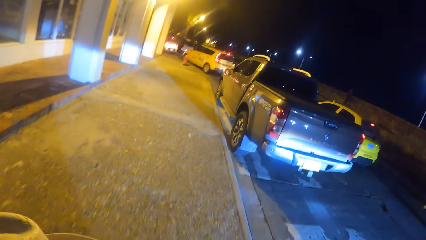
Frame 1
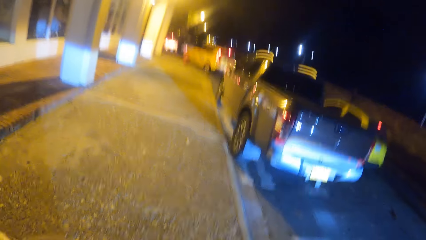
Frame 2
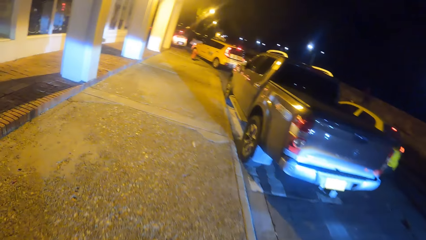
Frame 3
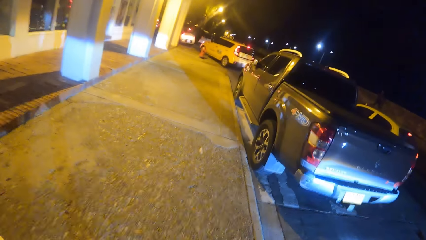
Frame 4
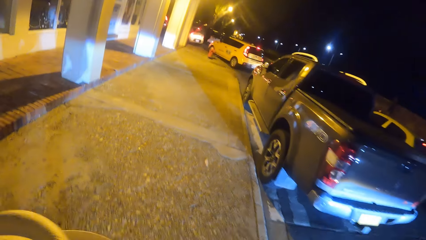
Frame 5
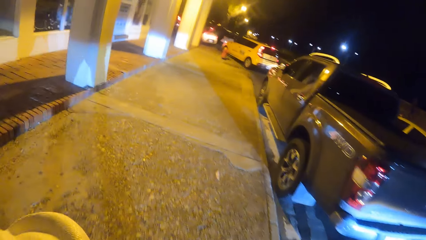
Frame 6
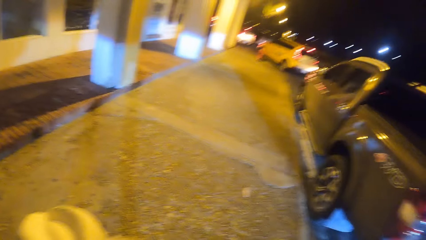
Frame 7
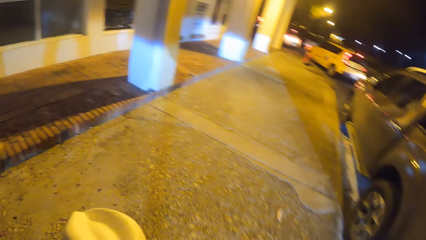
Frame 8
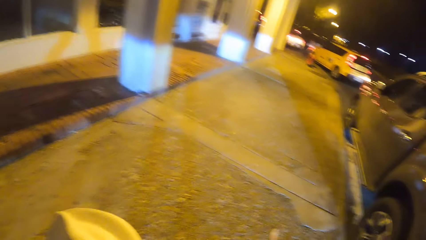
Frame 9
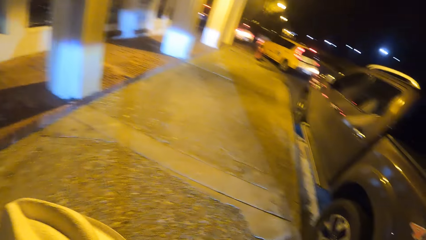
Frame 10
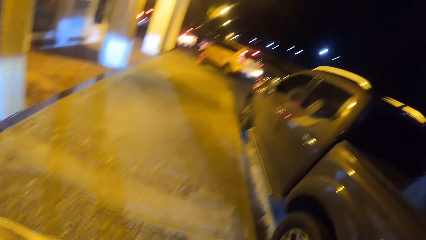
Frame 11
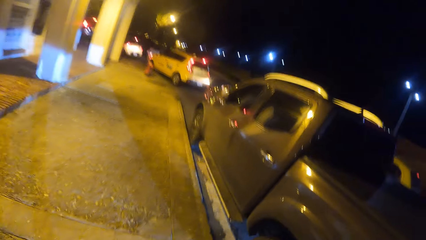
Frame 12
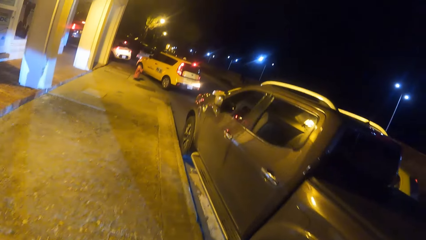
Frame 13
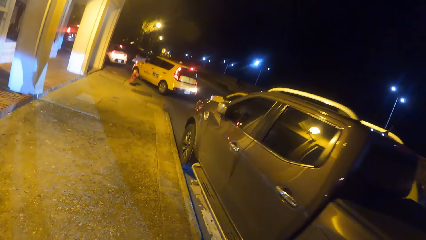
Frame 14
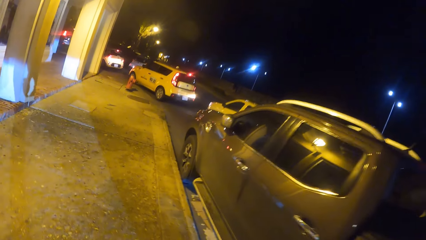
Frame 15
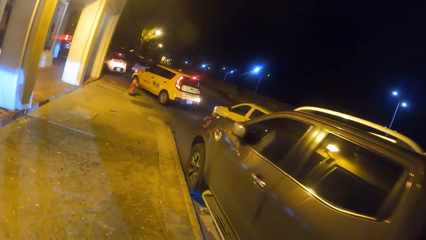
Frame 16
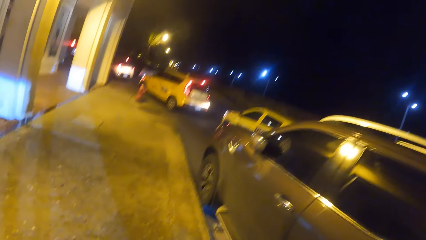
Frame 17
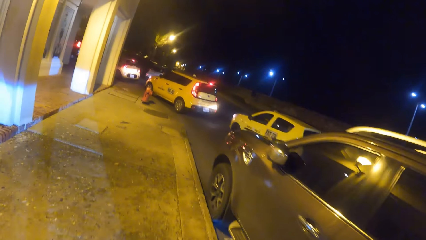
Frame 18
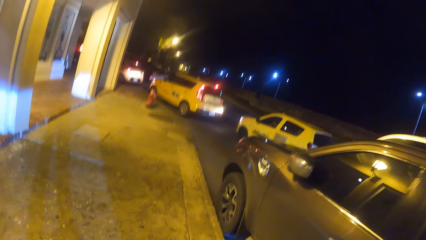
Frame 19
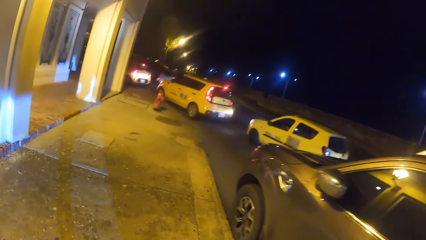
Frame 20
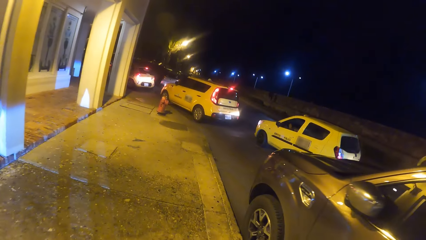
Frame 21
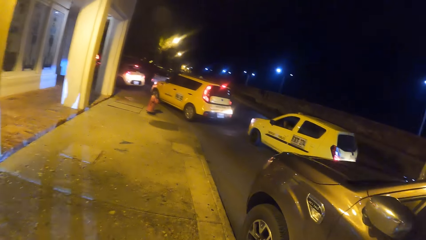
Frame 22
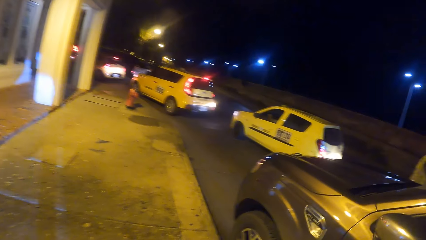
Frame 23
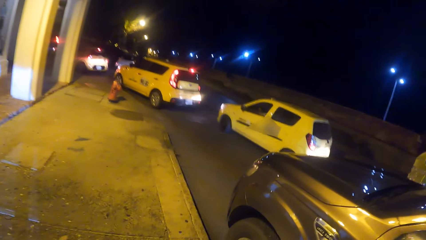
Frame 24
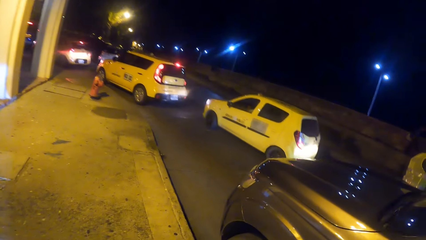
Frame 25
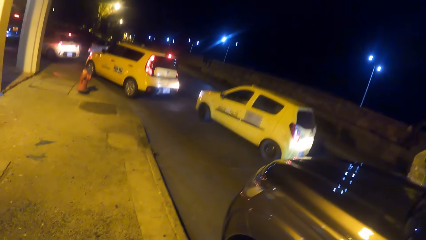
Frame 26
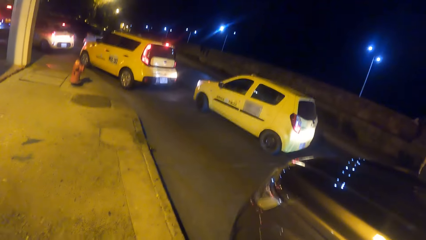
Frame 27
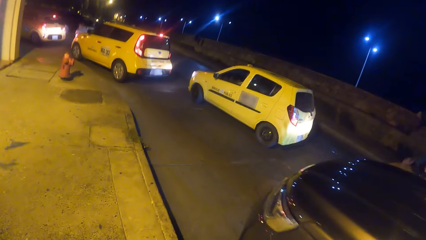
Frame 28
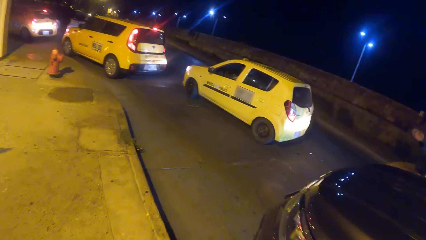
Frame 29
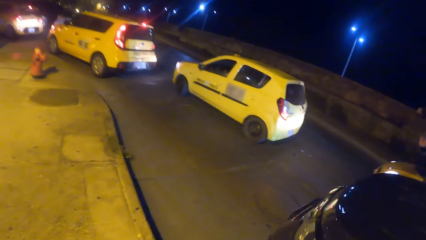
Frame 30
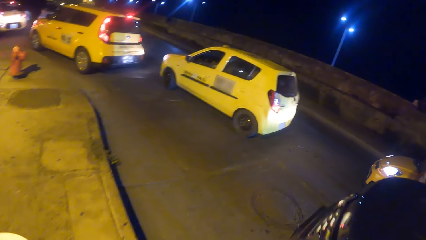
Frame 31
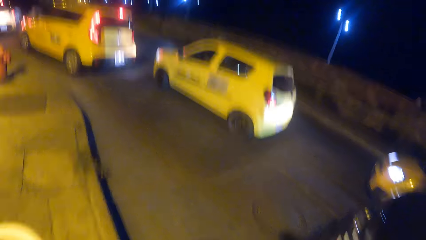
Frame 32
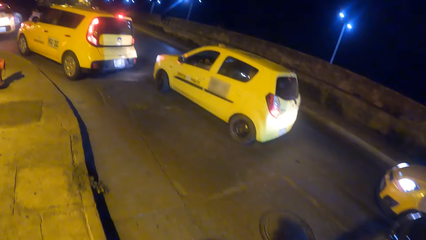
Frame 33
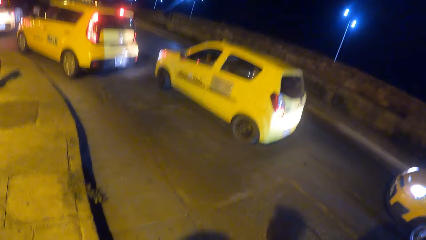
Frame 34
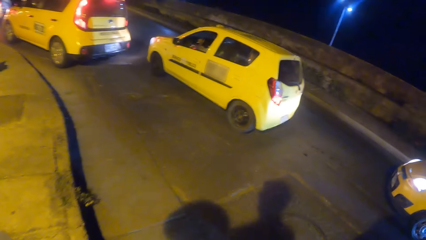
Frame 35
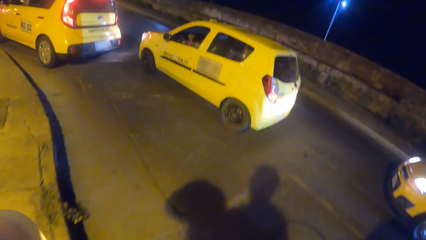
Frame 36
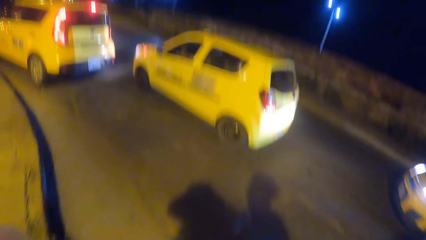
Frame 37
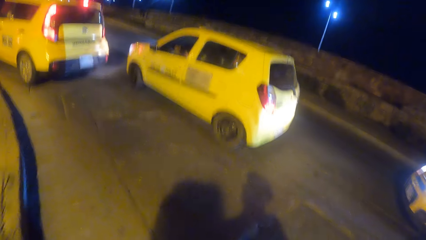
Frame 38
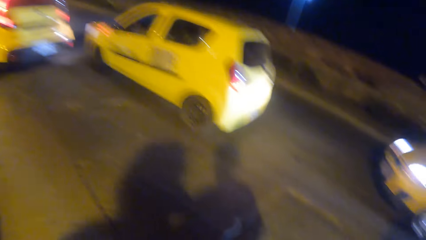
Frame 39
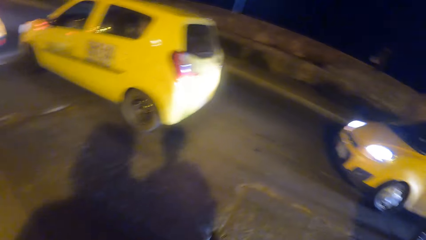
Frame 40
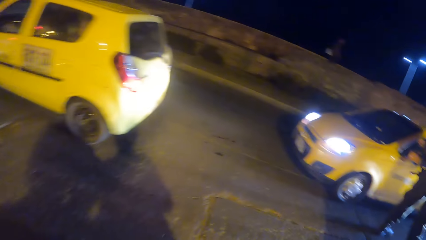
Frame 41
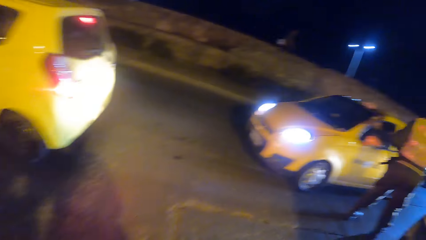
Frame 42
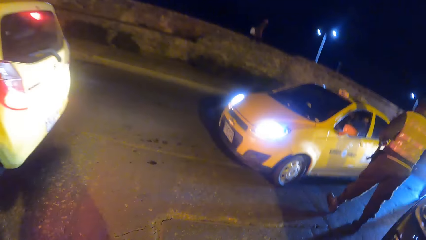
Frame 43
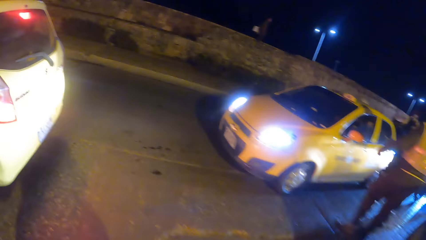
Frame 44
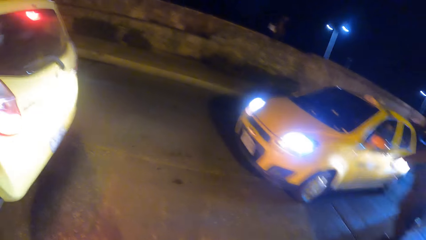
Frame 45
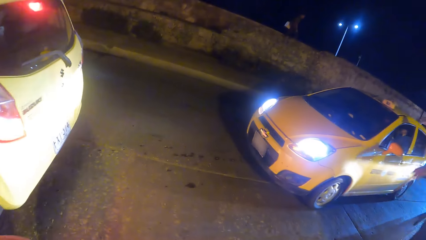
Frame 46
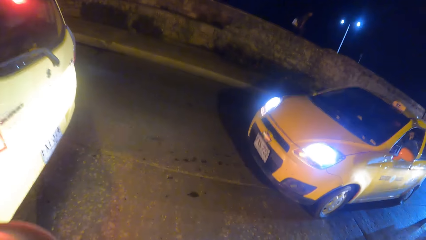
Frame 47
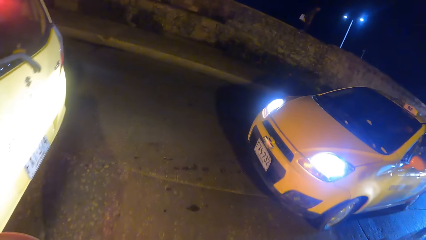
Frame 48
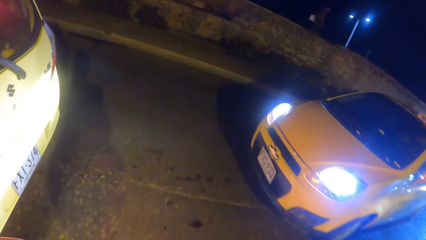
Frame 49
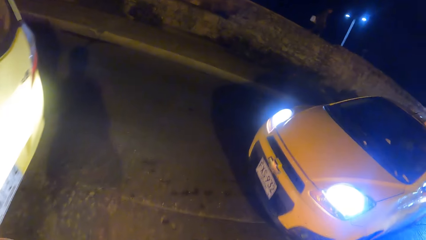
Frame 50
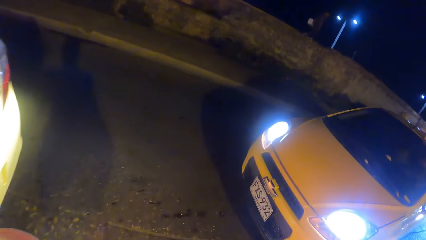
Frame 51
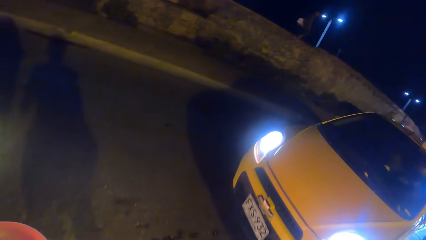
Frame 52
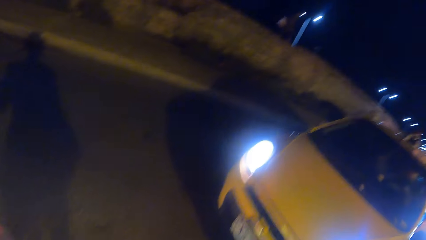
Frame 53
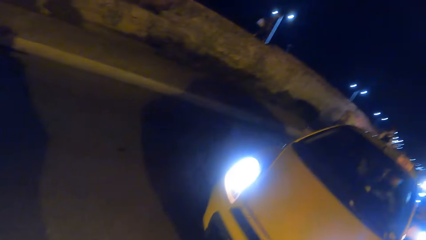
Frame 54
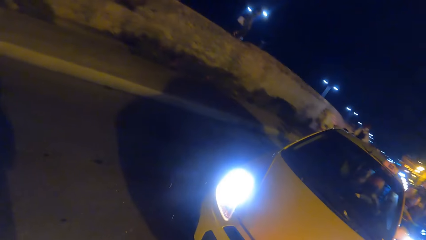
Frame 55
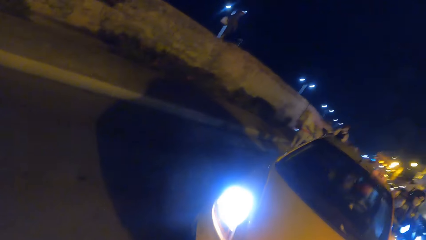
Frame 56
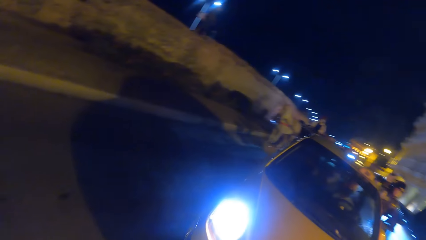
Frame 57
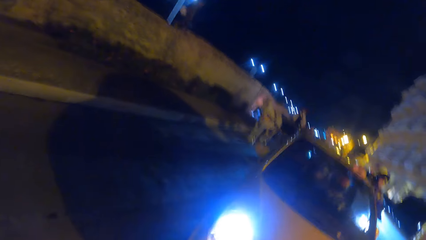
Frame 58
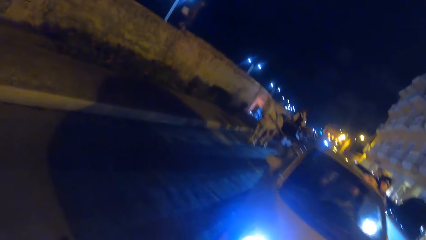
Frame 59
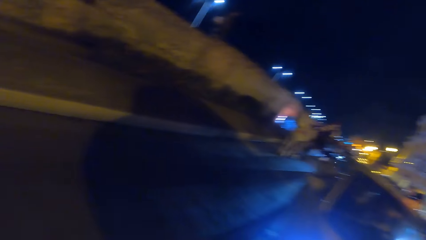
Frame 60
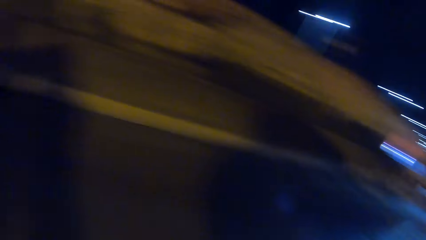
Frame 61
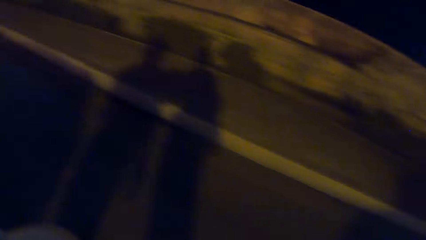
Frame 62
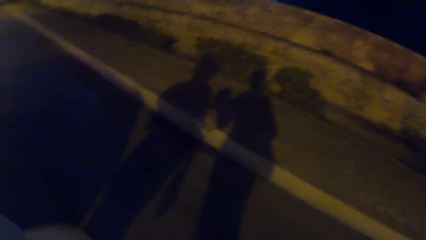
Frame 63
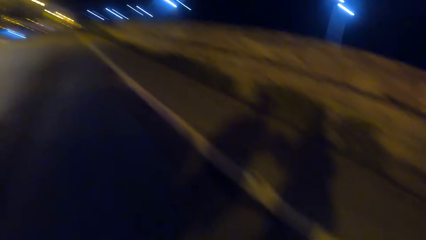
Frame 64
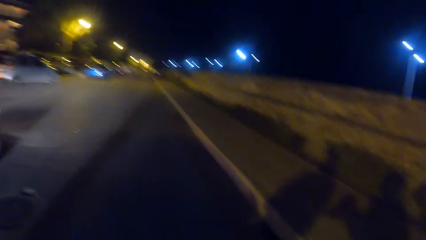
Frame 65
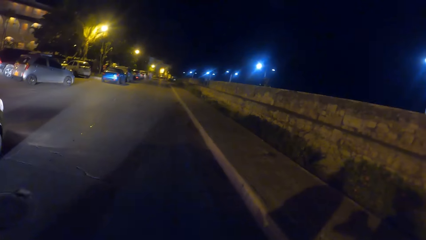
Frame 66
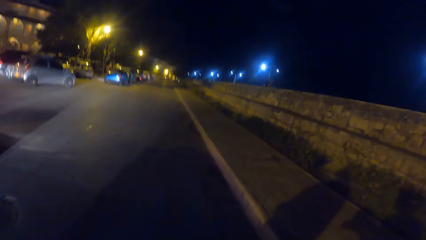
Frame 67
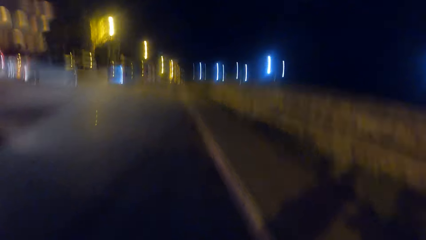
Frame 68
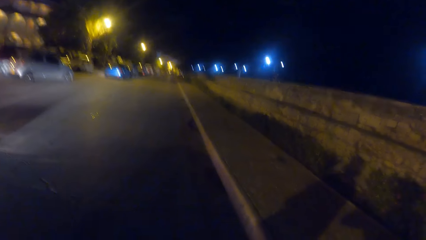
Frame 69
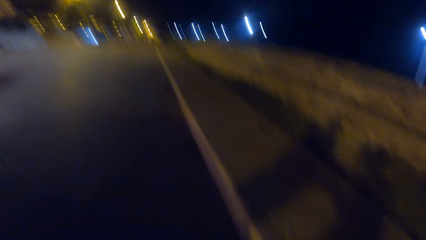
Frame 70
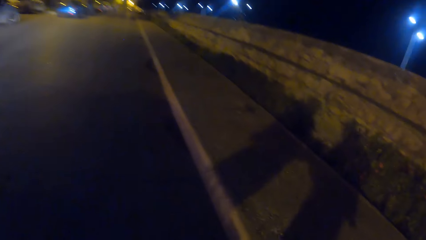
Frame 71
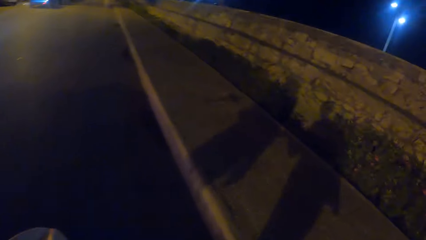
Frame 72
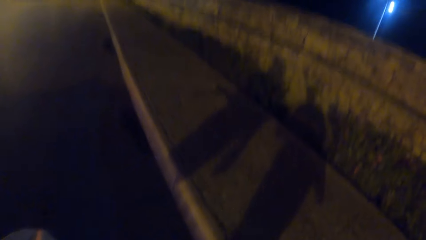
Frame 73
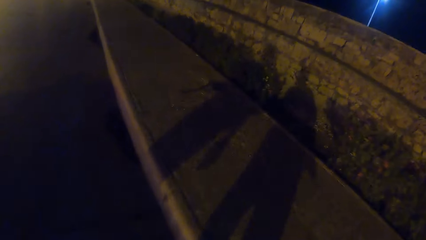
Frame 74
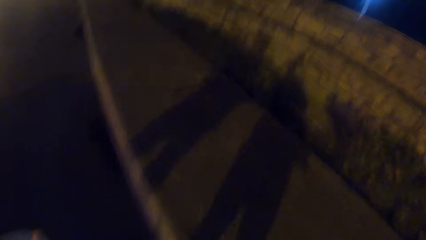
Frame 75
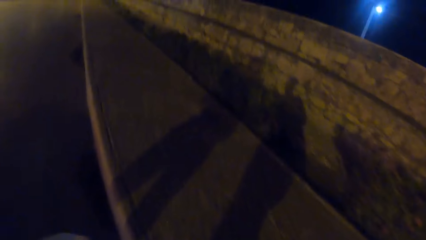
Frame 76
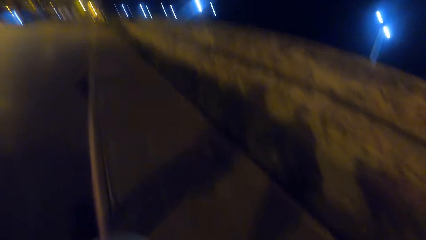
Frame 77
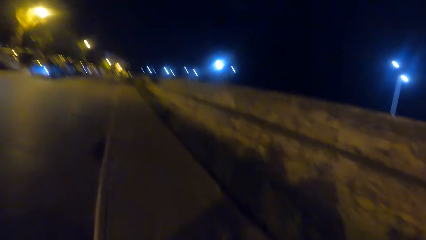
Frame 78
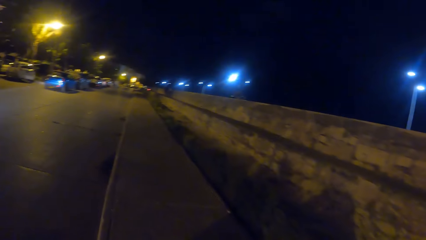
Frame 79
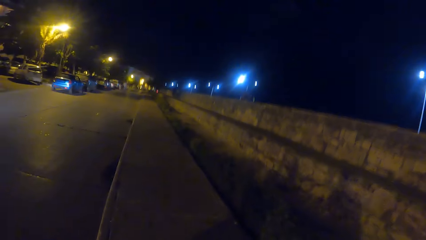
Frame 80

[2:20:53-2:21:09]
A man crosses the street. The camera wearer crosses the street. The man walks on the pathway. The camera wearer walks on the pathway.
